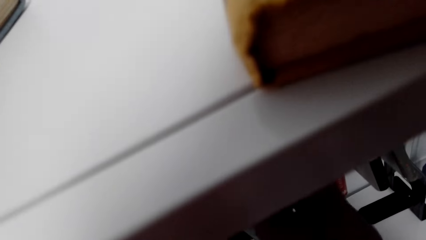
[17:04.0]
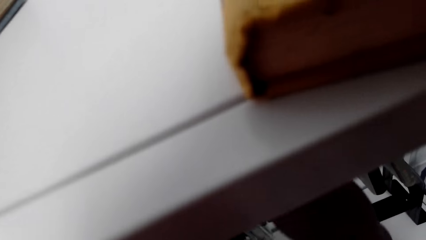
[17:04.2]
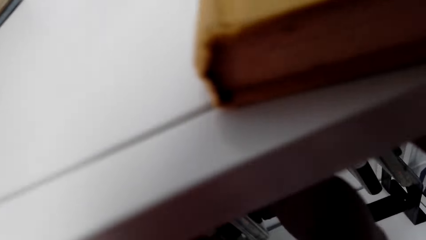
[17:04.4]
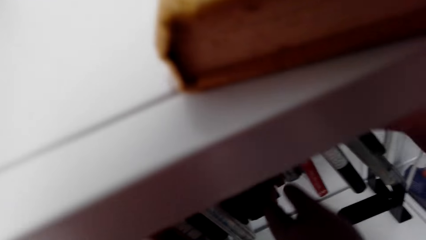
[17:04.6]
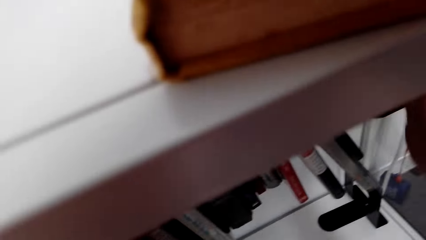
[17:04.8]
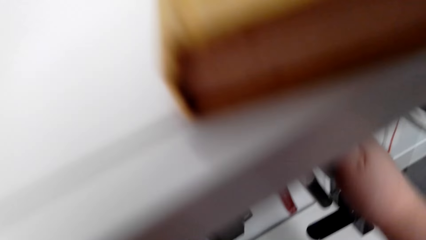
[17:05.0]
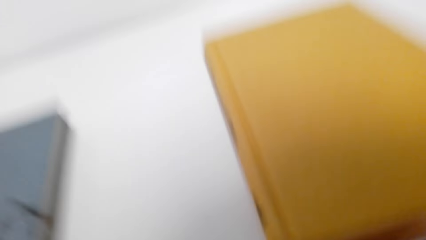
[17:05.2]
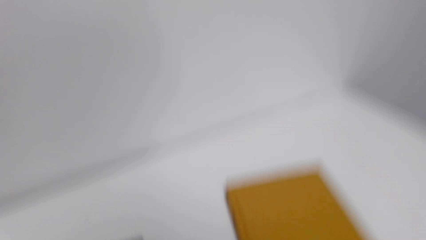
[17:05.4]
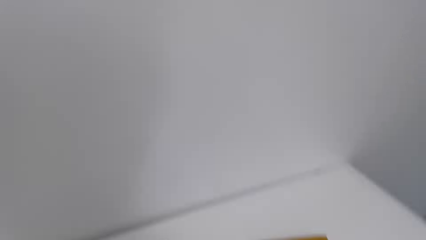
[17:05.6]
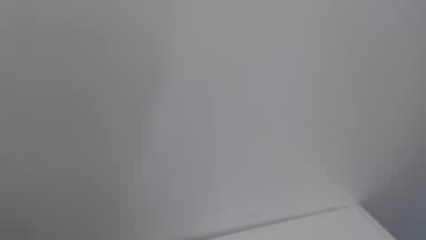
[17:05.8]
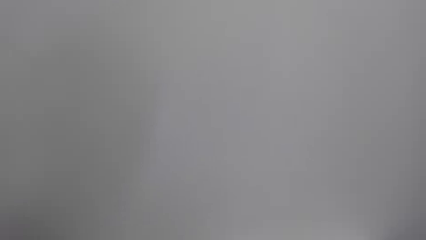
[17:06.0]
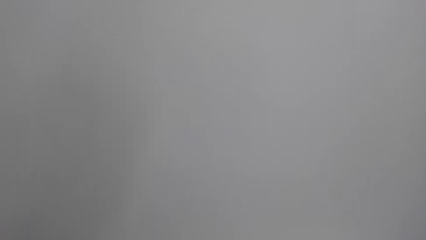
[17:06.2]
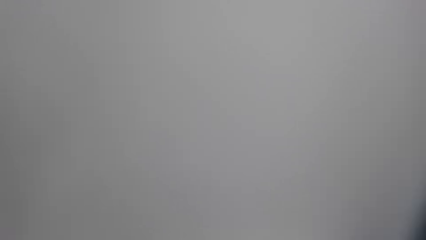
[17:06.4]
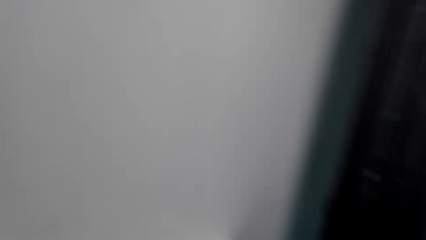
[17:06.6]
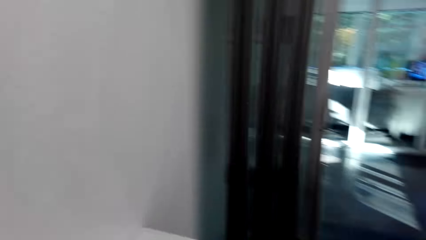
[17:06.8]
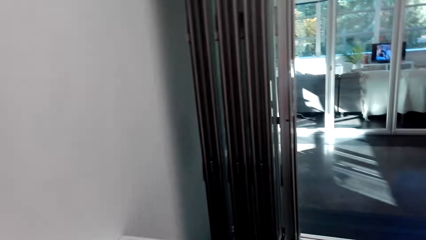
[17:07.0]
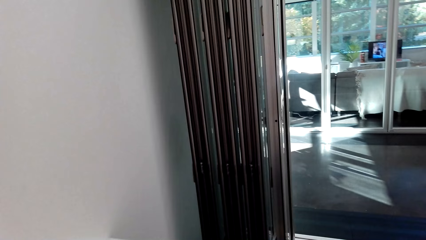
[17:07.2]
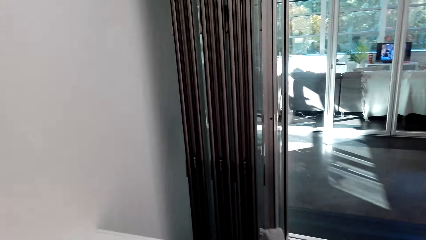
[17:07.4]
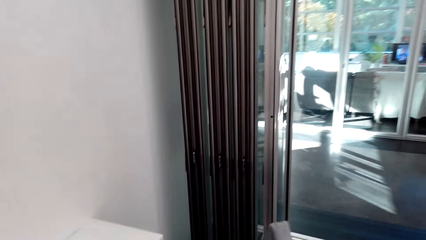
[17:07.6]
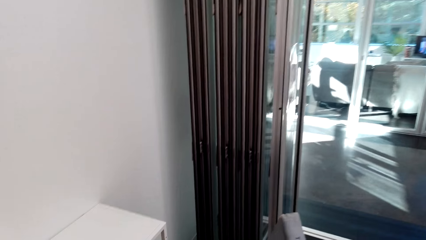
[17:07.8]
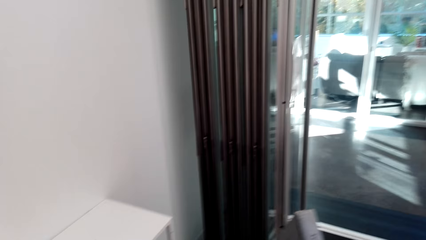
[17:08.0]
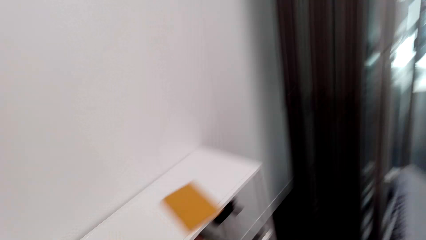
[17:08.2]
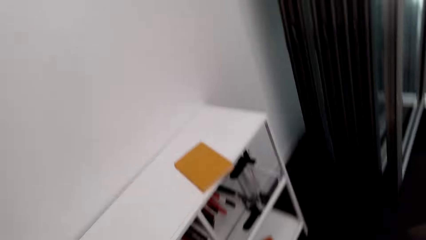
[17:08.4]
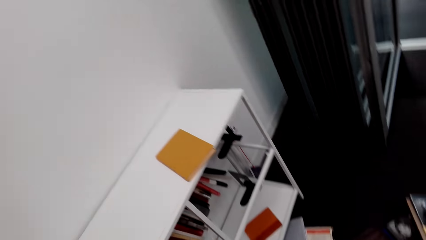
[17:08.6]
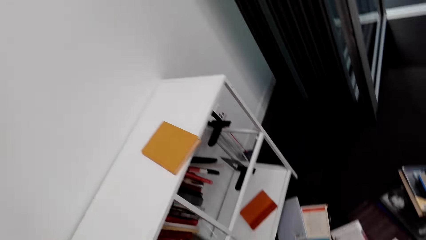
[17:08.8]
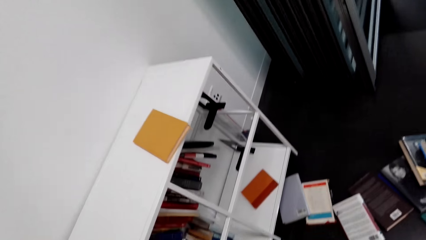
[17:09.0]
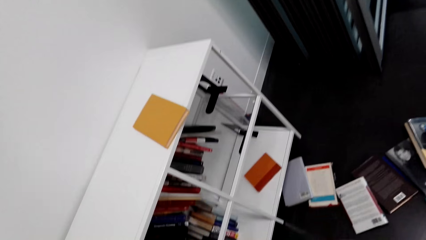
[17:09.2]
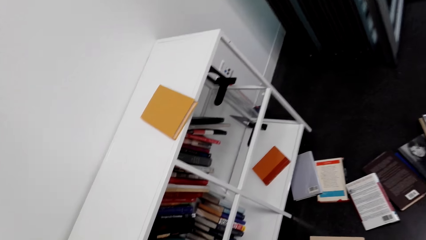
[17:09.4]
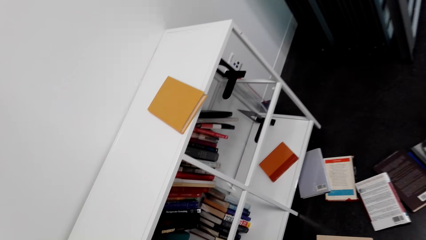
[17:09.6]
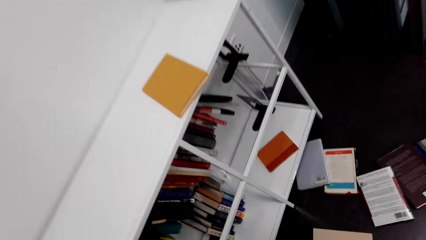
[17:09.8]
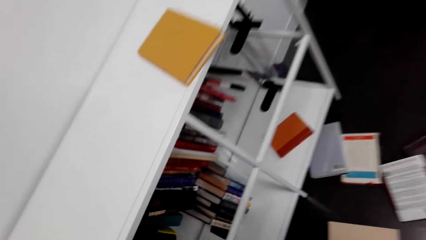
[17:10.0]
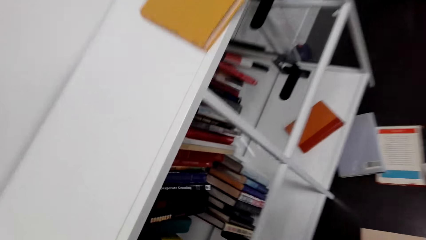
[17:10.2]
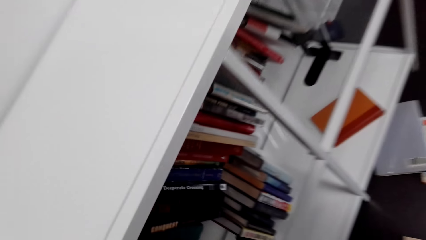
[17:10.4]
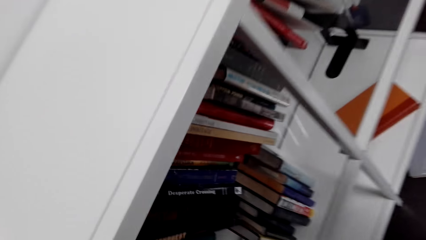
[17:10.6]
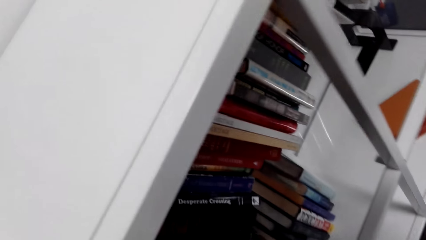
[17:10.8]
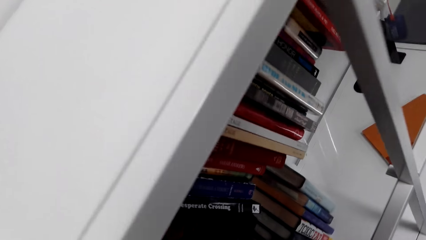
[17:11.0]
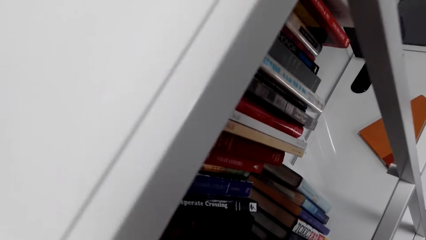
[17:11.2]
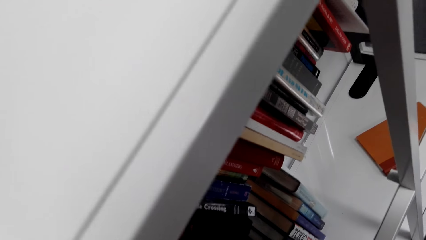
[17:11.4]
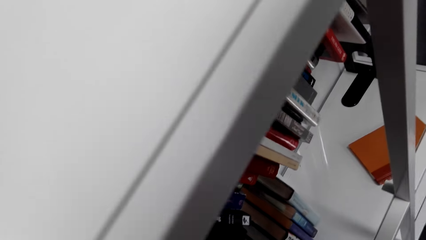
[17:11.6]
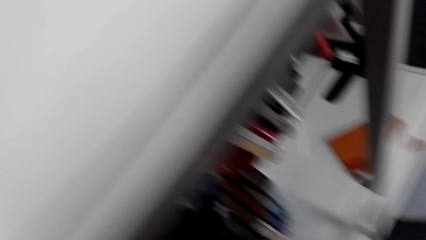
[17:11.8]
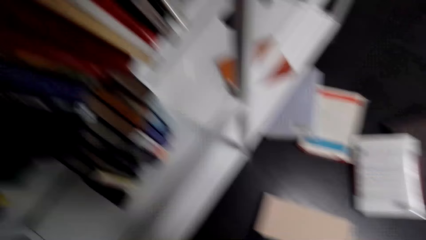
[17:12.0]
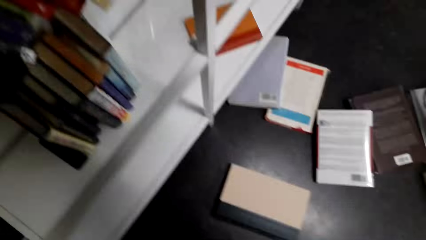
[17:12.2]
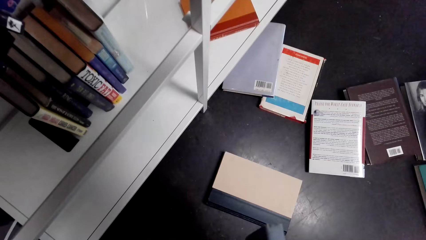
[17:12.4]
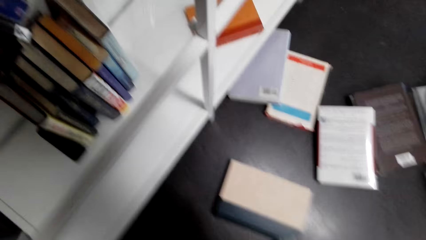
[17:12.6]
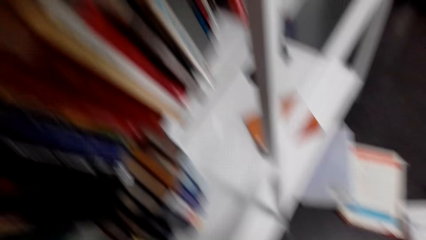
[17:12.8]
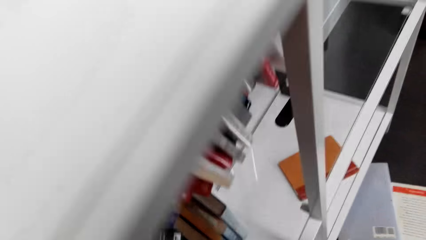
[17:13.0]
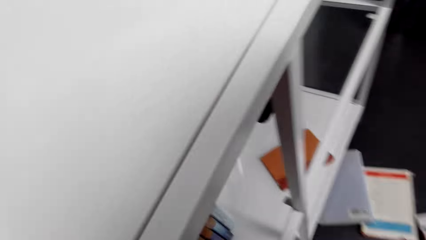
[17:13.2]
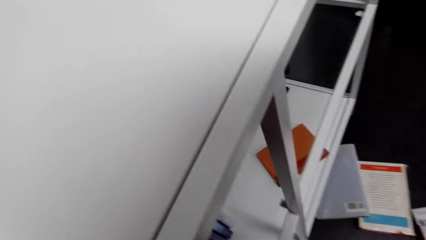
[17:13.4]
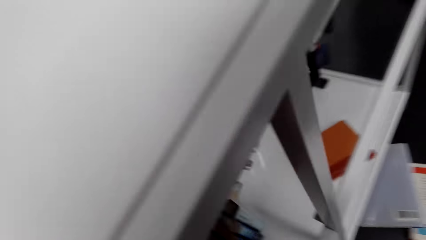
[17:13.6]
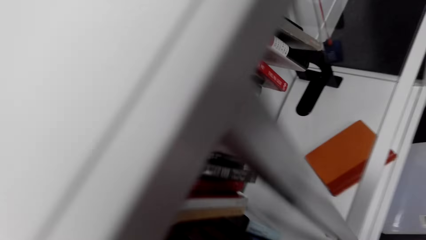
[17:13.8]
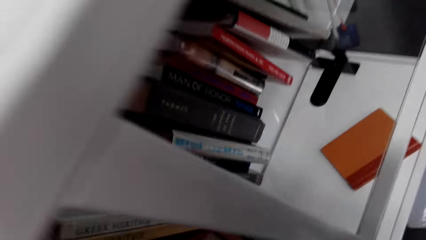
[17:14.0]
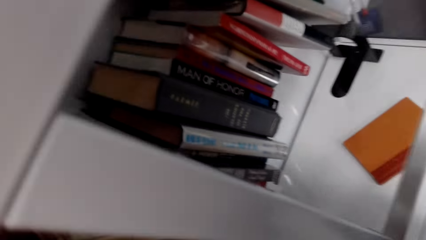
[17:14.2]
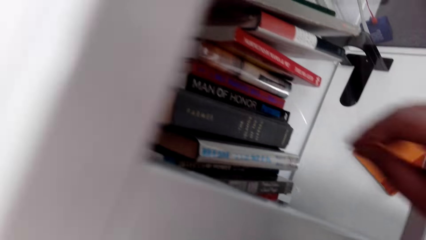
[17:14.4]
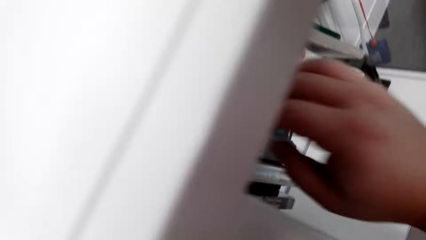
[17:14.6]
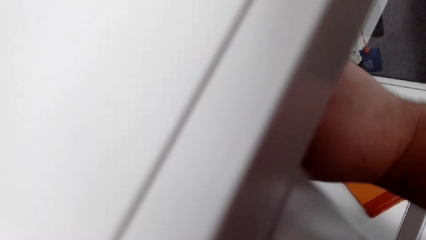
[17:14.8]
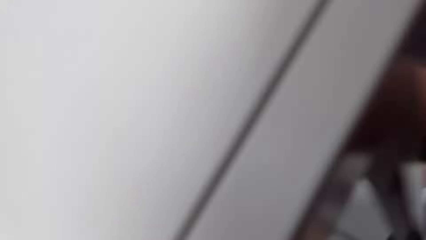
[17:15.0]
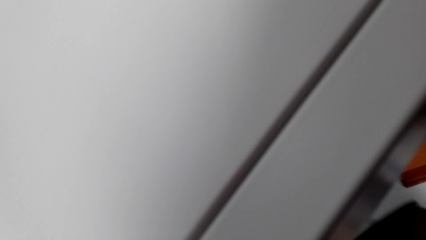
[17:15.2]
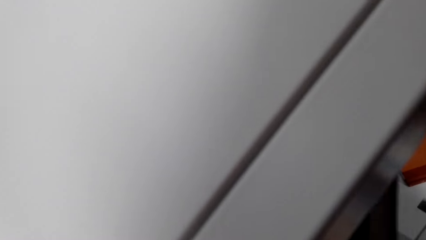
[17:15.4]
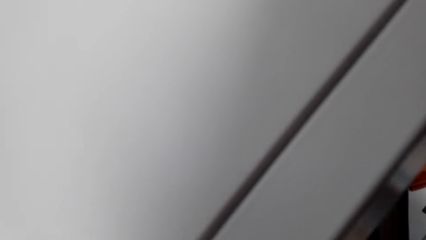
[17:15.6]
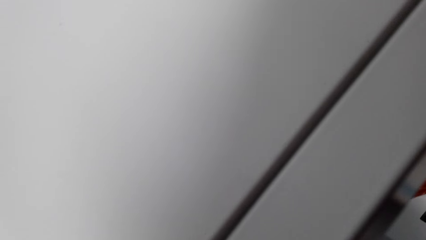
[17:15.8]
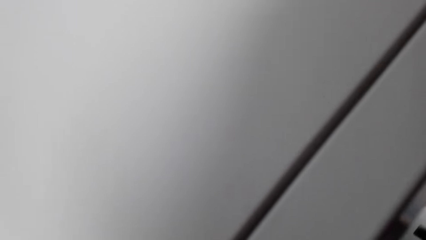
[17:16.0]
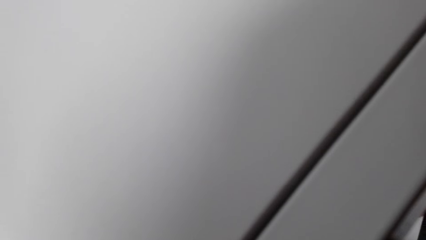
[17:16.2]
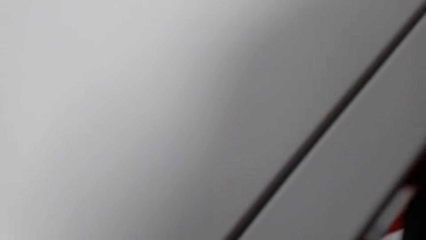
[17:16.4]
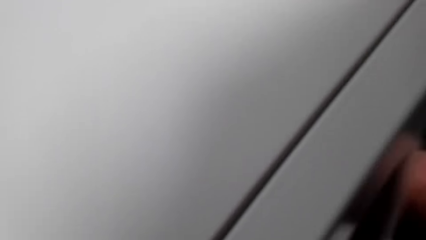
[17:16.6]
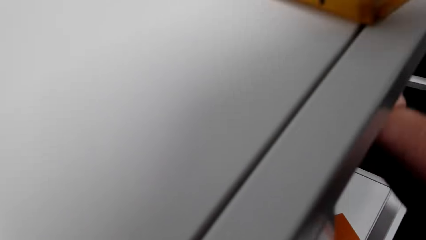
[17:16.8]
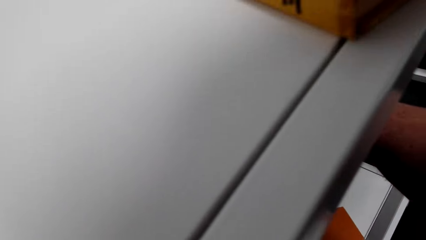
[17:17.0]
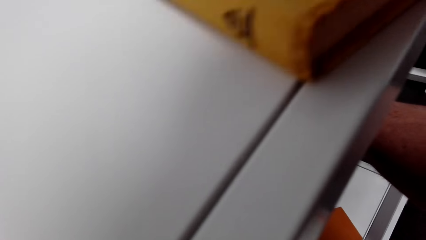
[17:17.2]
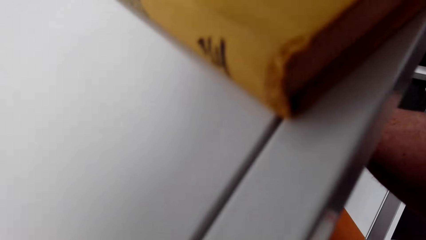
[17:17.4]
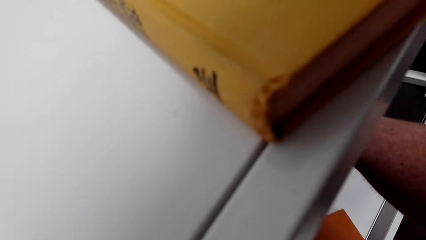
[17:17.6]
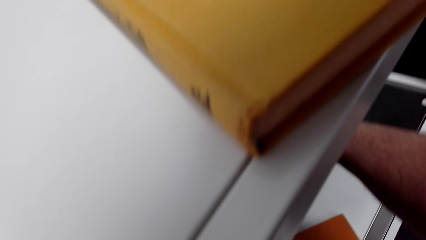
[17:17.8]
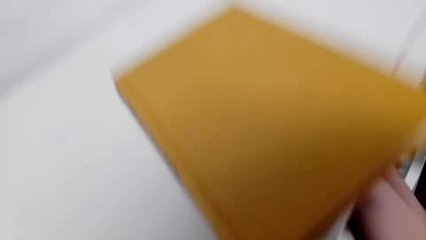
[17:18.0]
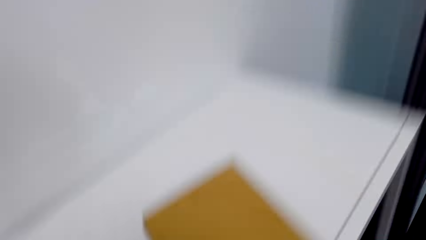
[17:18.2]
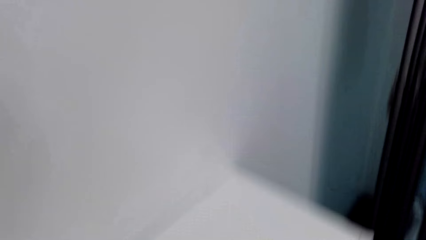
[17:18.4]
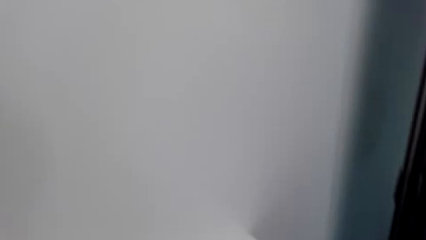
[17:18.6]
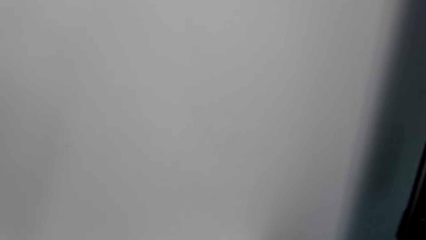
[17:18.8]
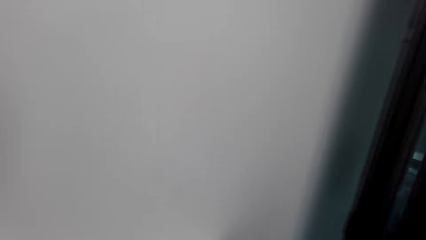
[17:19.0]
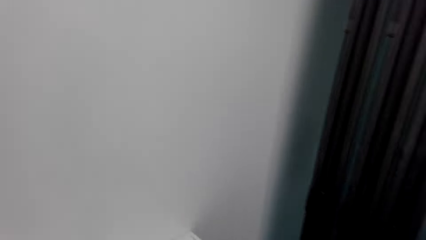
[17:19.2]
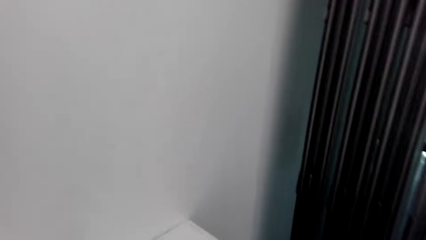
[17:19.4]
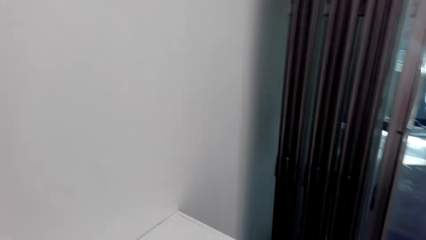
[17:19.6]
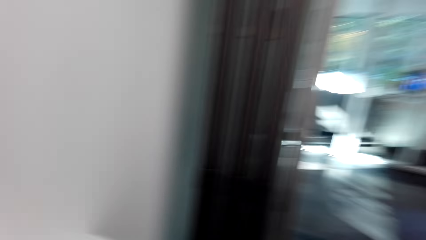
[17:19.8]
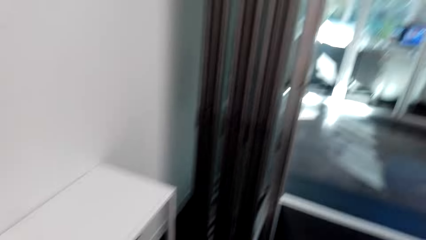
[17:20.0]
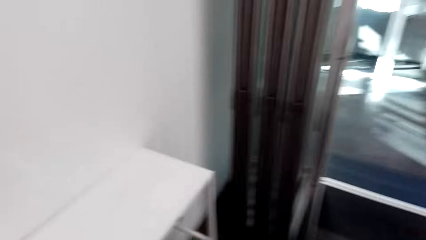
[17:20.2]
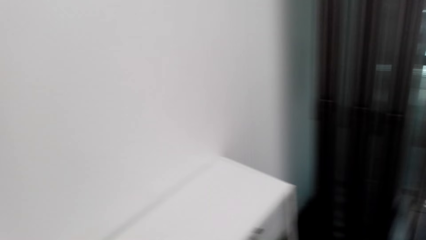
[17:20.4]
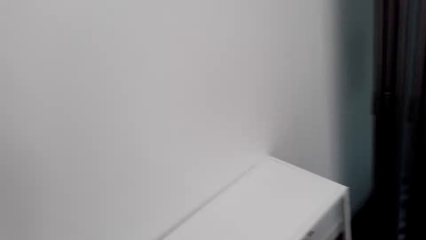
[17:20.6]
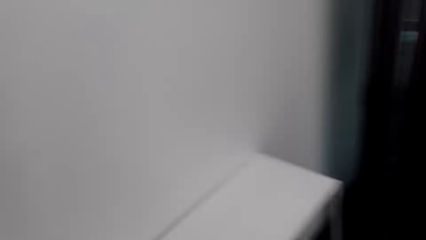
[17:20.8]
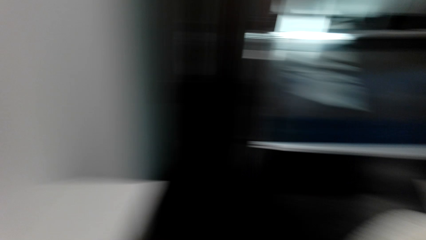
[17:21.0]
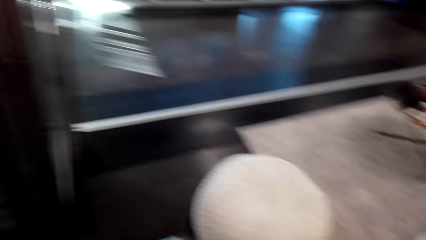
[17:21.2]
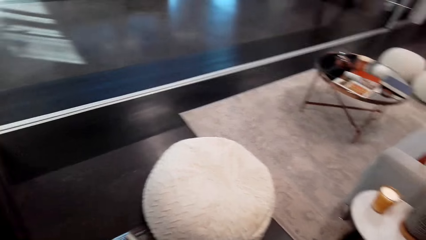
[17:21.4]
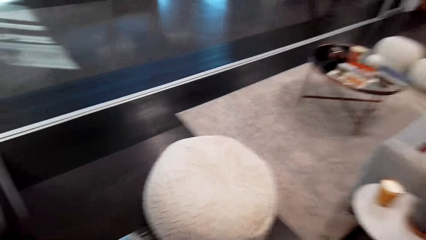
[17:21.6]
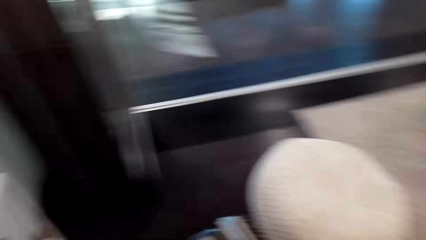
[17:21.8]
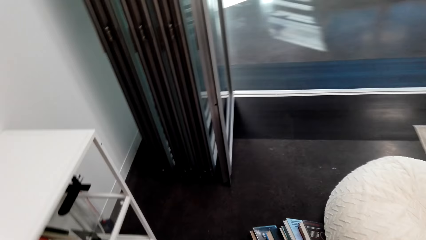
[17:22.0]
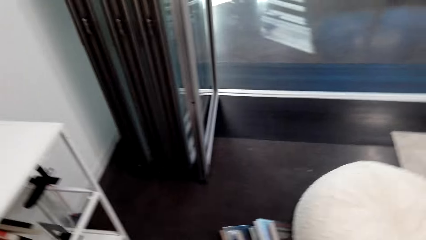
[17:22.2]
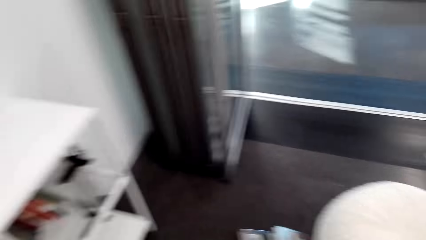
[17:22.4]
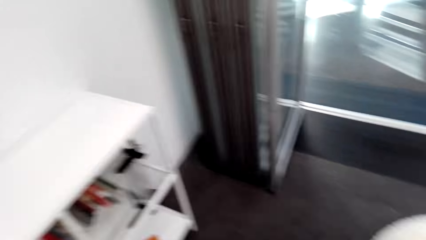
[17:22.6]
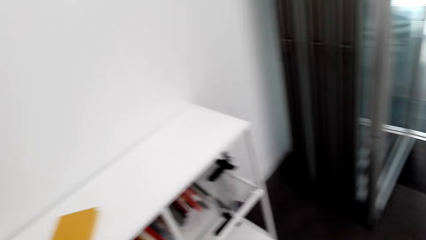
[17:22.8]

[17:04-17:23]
The camera wearer moves in the room, and looks at the books. They fix a book on the shelf. They hold the books in the shelf. They move in the room.
